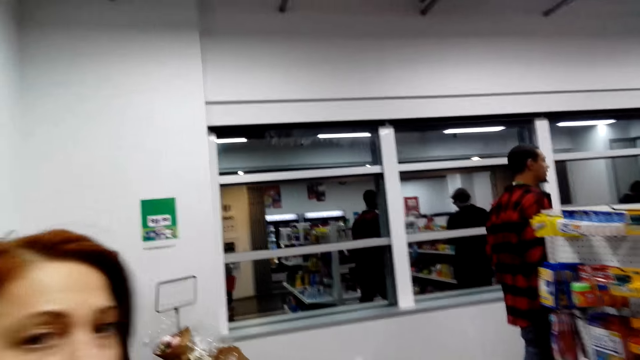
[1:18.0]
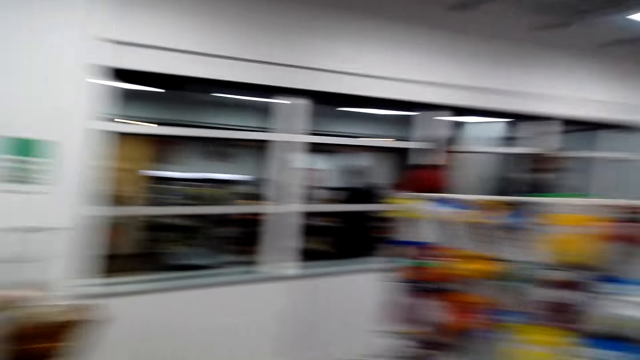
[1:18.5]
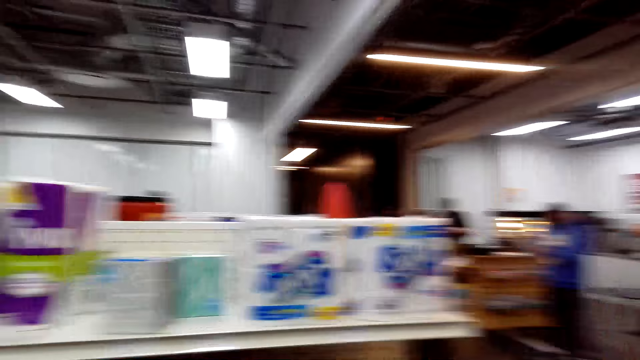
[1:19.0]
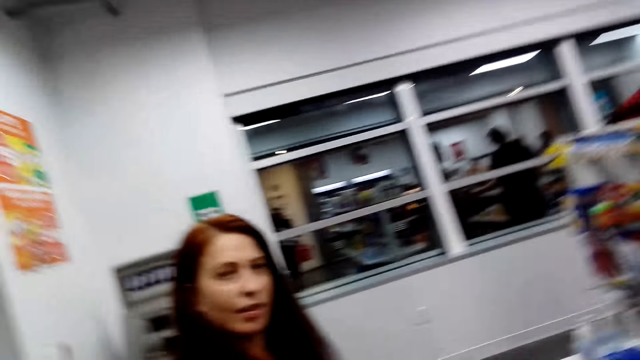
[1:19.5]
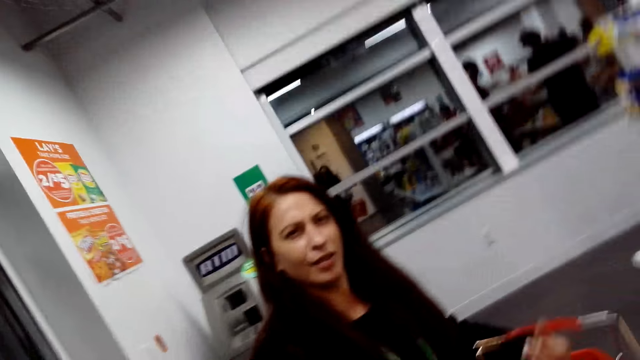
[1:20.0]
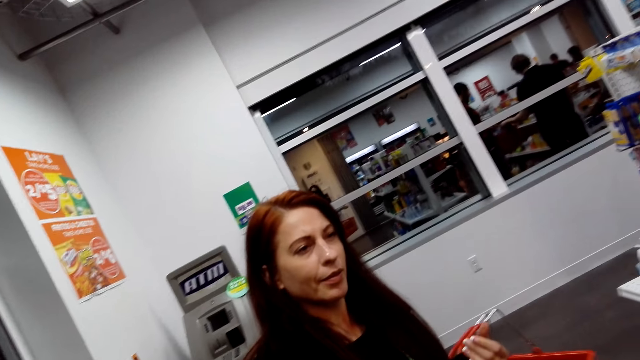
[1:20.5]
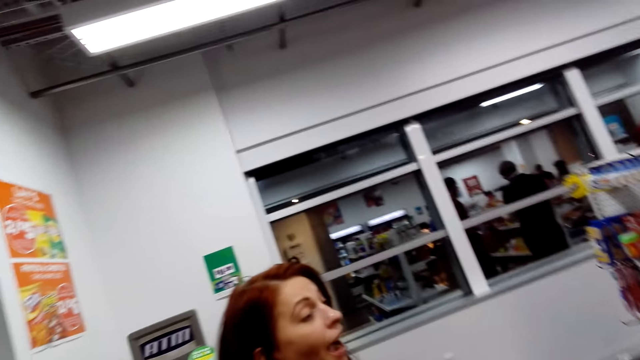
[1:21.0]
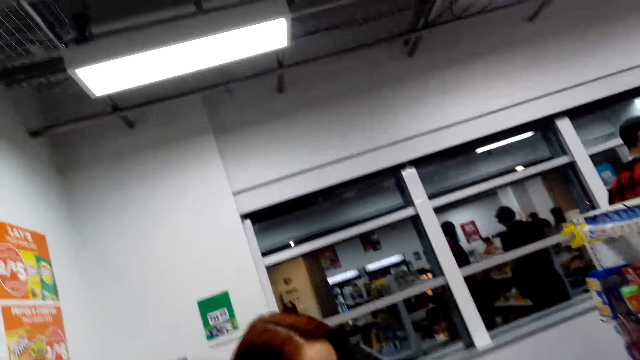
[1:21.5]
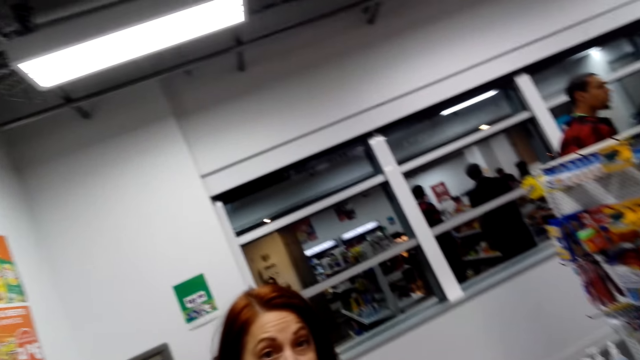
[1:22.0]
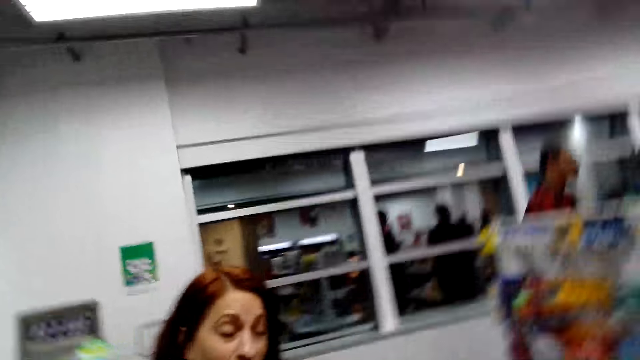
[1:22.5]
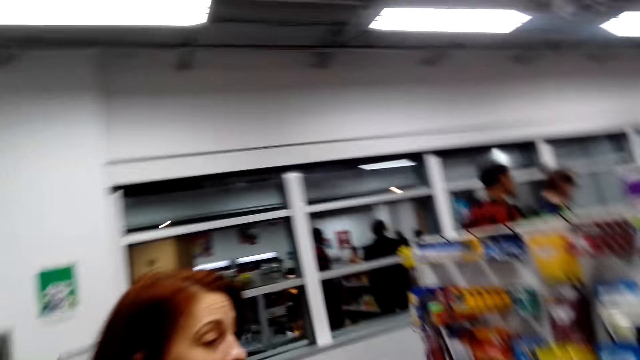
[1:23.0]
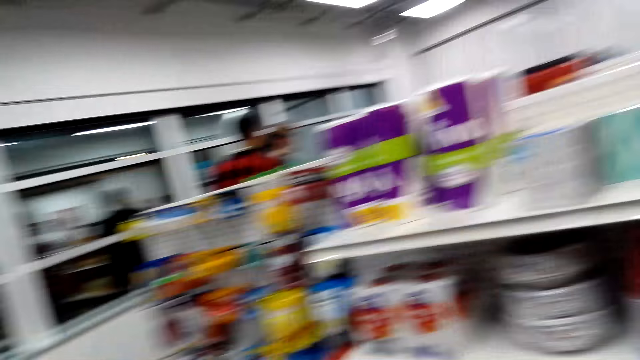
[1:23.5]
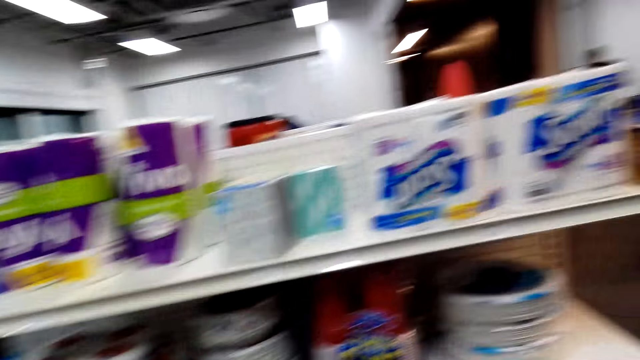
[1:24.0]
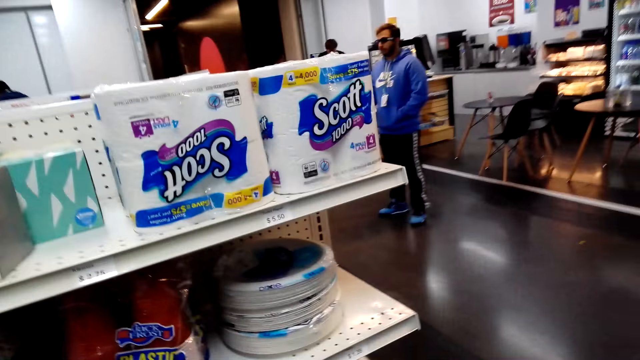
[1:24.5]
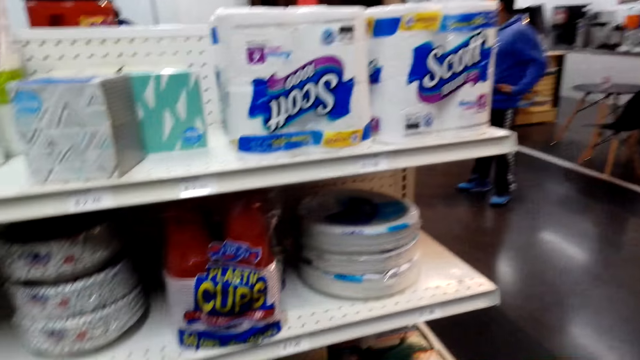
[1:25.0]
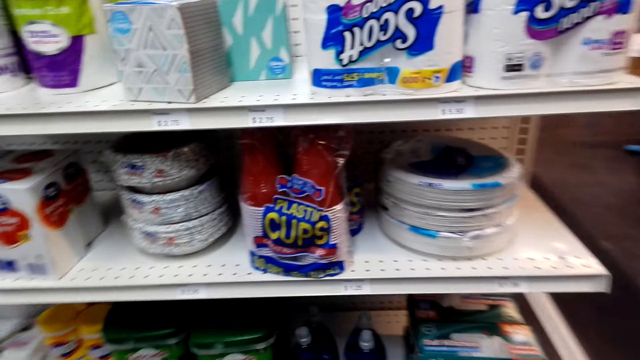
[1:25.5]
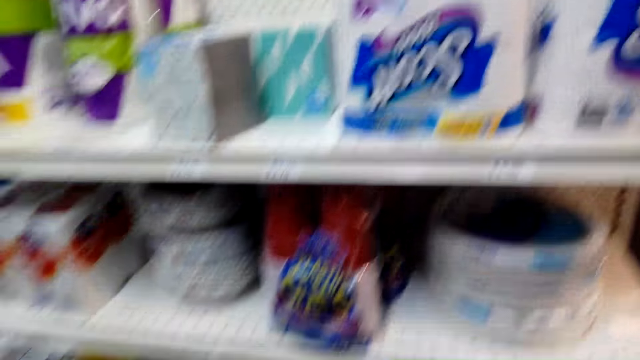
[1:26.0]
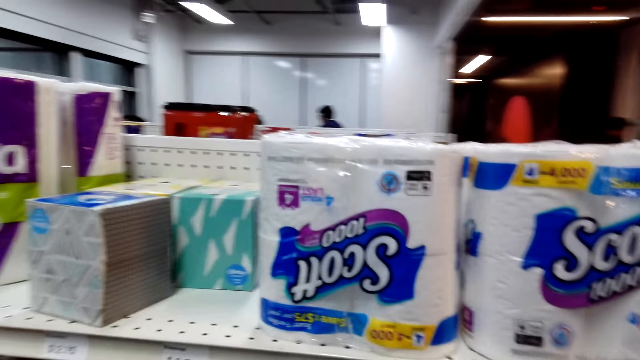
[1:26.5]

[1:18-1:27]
The camera wearer looks around. They look at a lady. The lady looks at the shelf. The camera wearer looks around. A man steps forward. The camera wearer looks around. They look at the shelf.

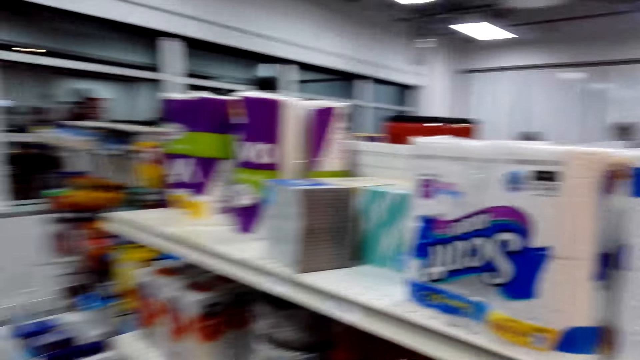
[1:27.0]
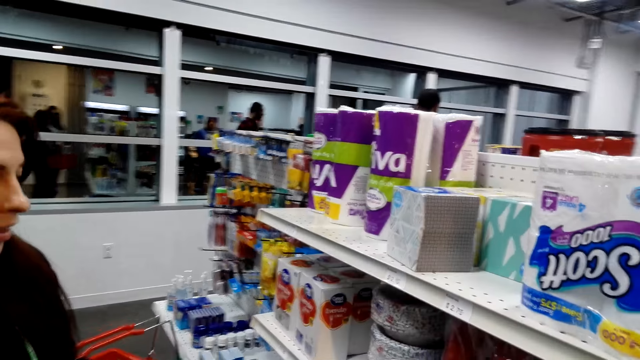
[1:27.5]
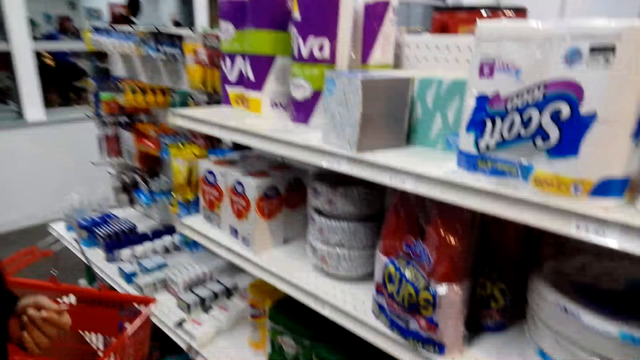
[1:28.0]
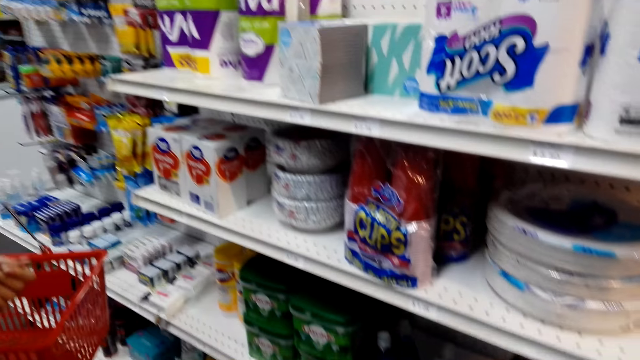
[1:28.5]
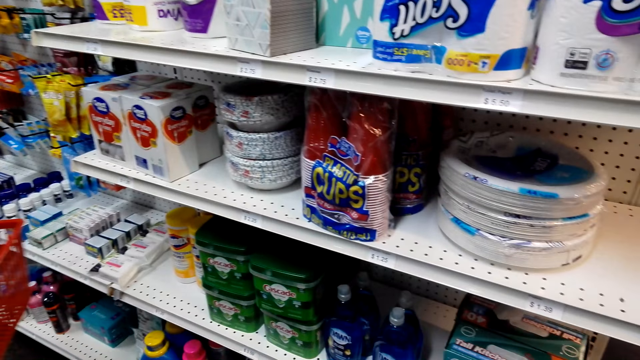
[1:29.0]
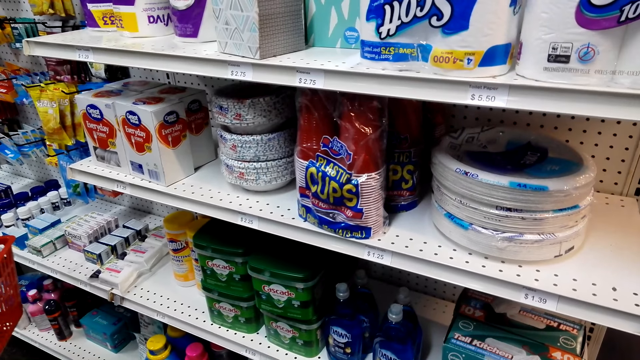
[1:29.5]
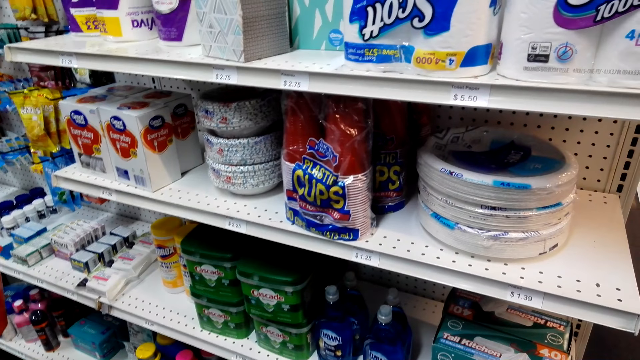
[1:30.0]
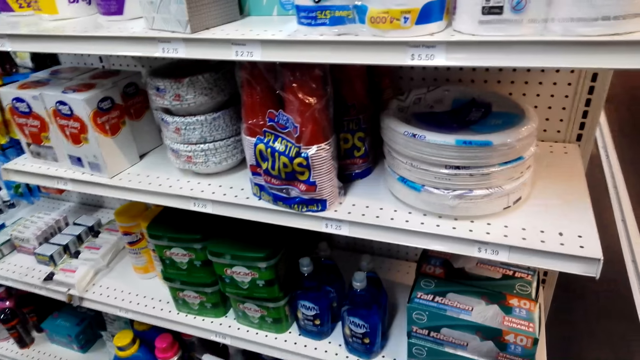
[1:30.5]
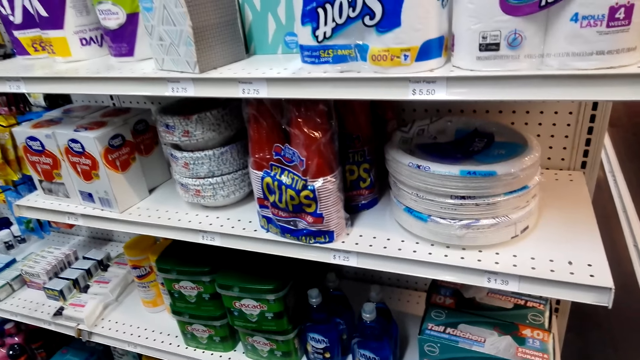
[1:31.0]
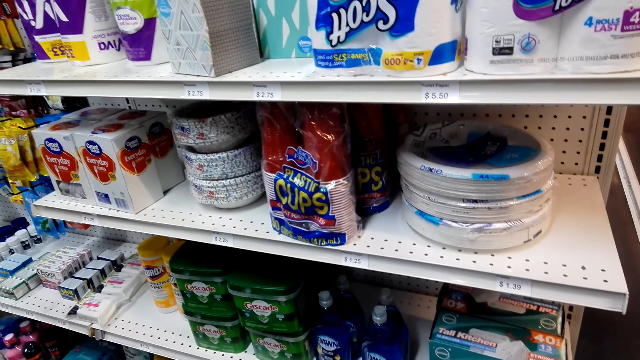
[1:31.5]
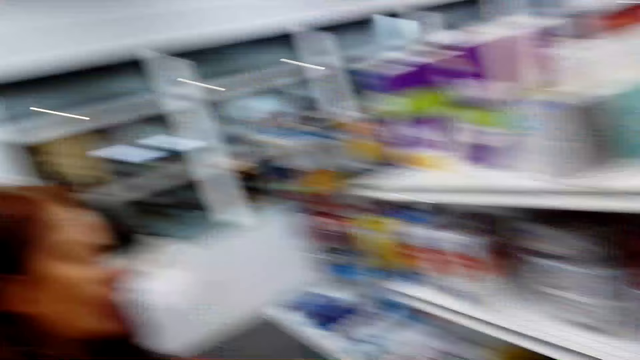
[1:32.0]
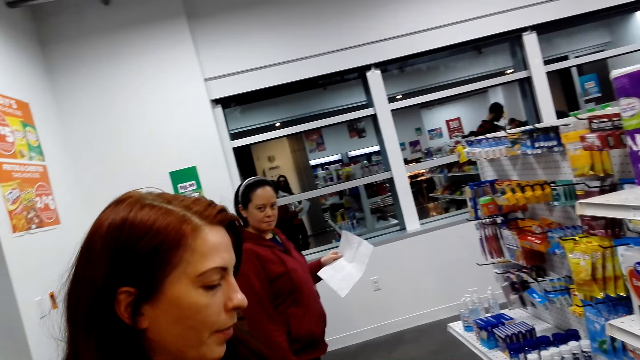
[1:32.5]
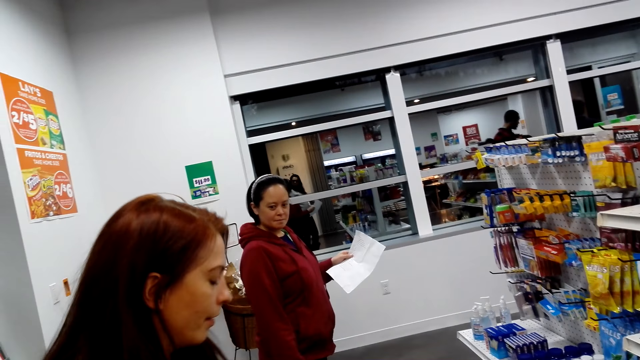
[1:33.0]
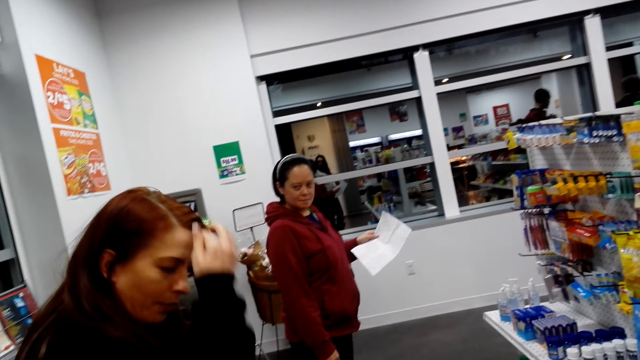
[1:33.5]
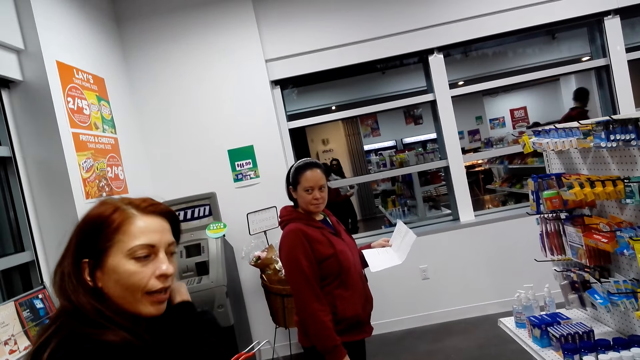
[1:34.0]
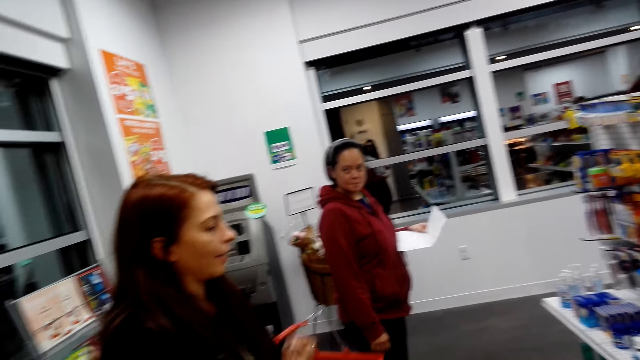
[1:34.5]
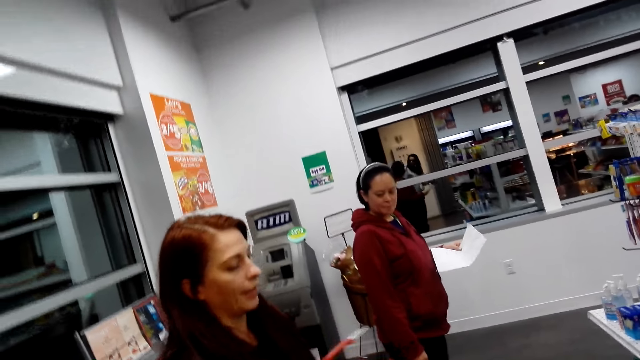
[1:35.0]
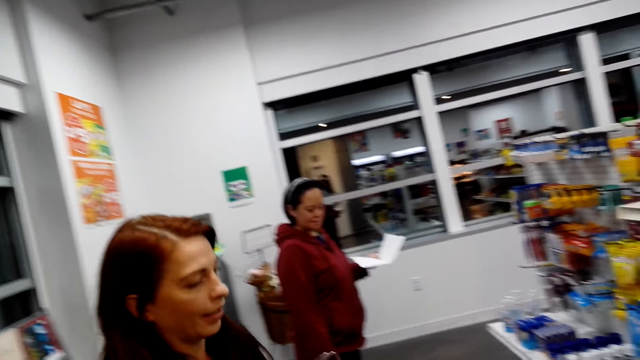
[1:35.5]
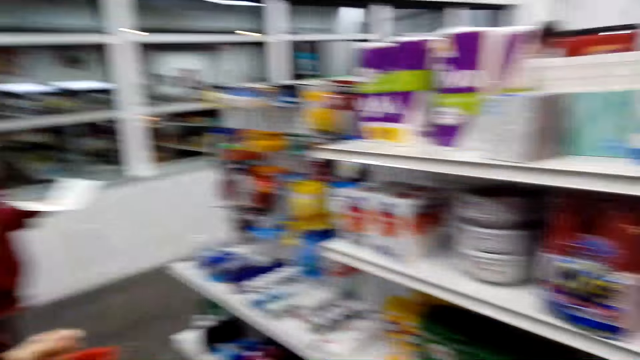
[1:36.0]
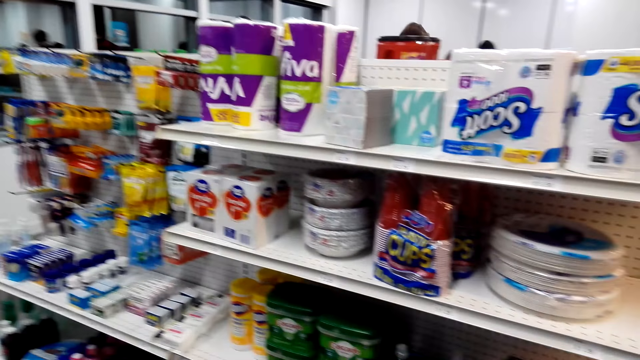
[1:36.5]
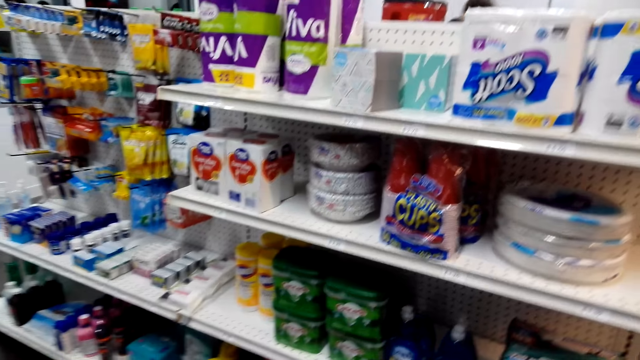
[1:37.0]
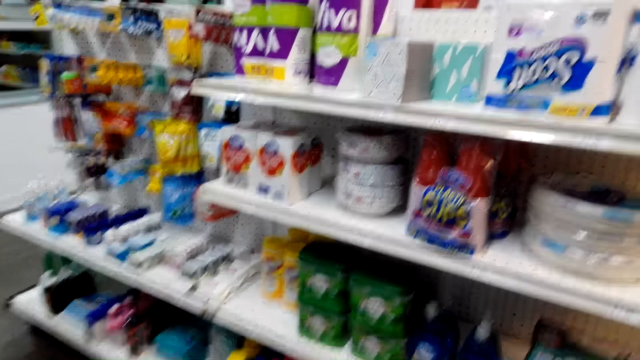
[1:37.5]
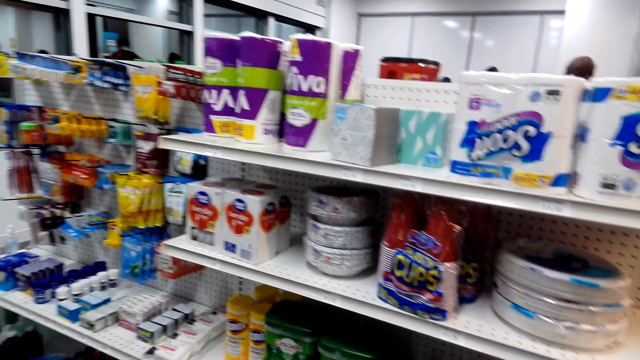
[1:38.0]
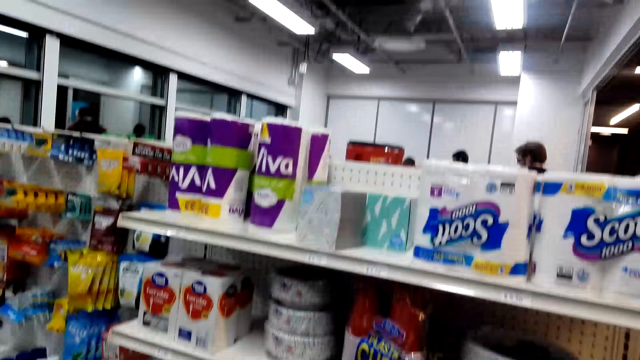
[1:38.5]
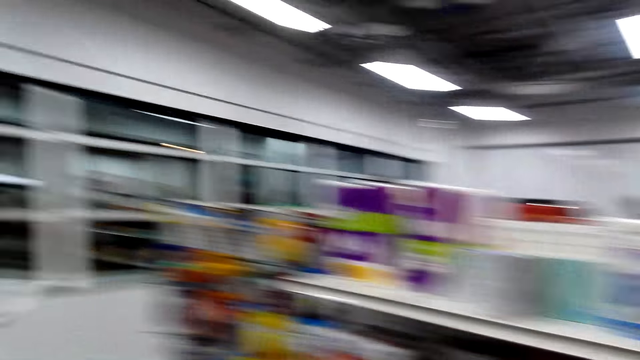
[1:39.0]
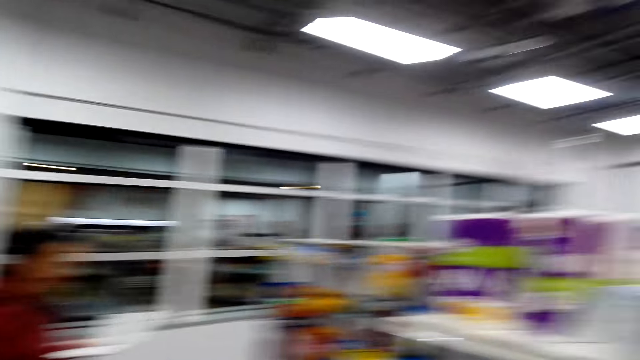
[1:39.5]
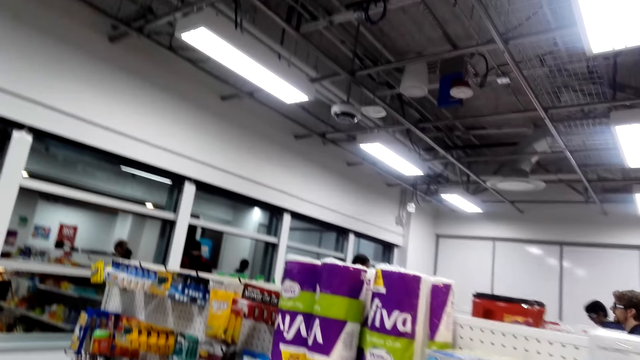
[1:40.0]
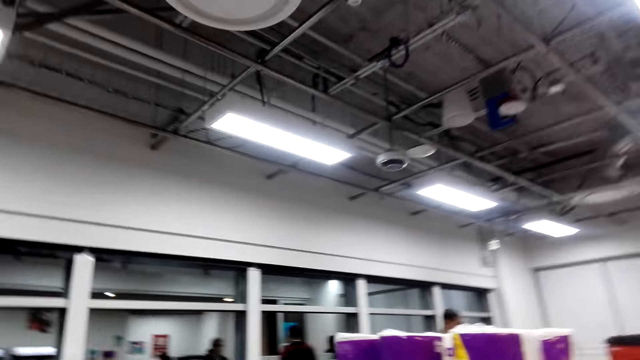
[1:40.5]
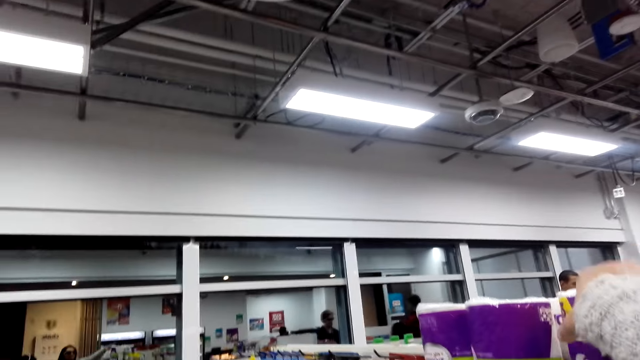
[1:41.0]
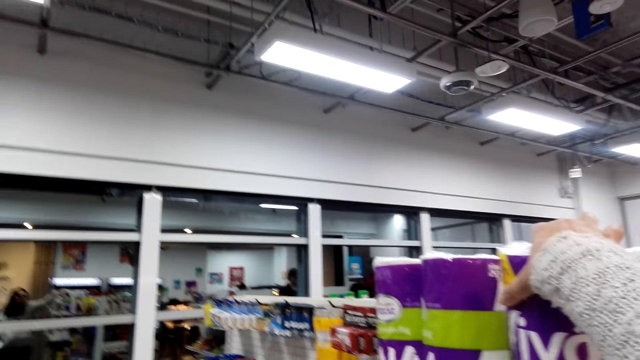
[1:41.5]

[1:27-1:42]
A lady looks at the shelf. The camera wearer looks around. The lady moves the hair. The camera wearer looks at the shelves. The lady moves the hand. The lady steps forward and looks at the shelf. The camera wearer looks at the shelf. They look around. They pick up the tissue.
